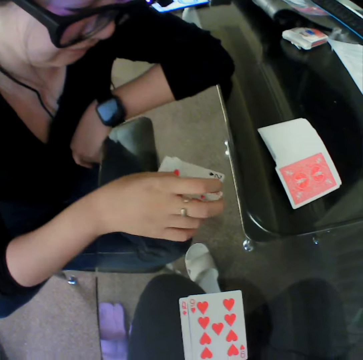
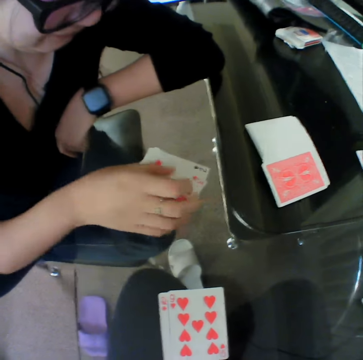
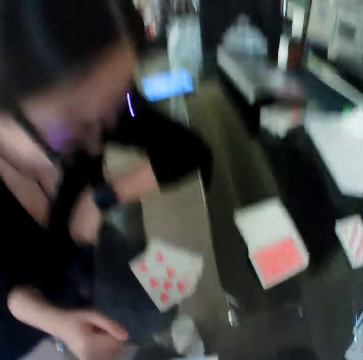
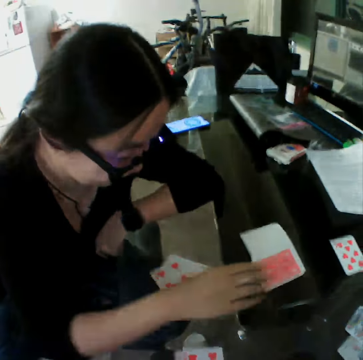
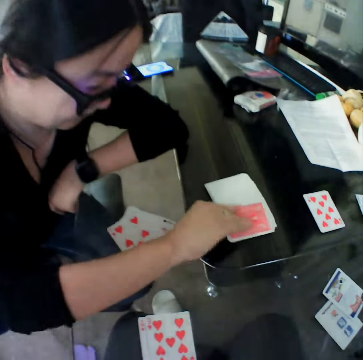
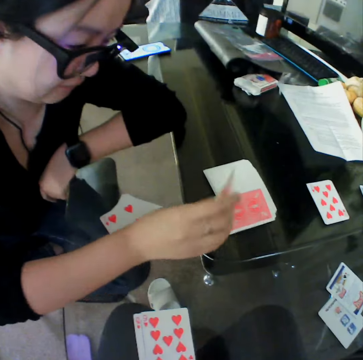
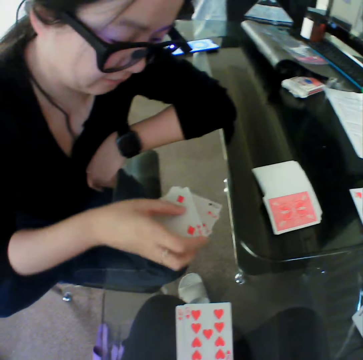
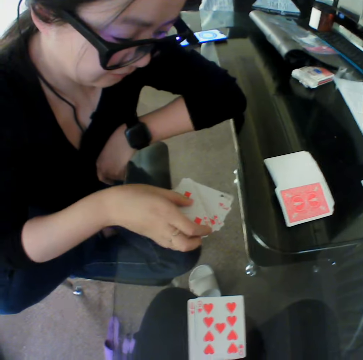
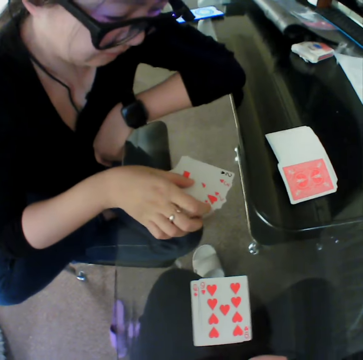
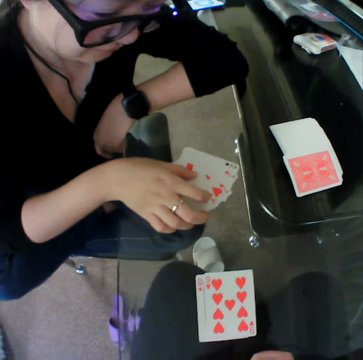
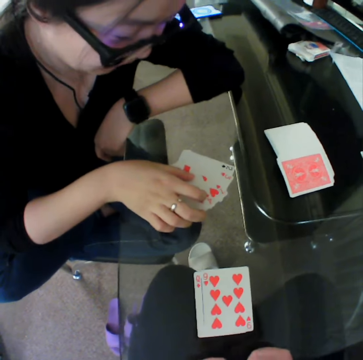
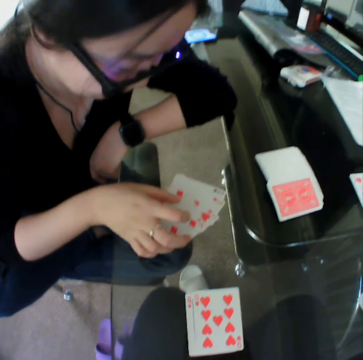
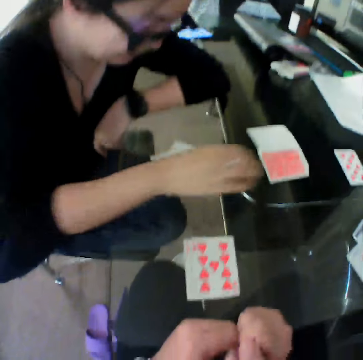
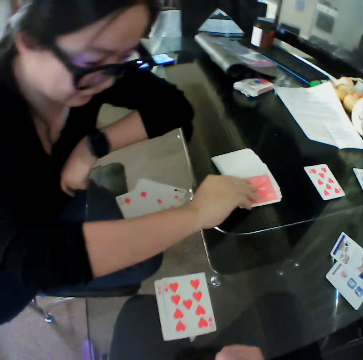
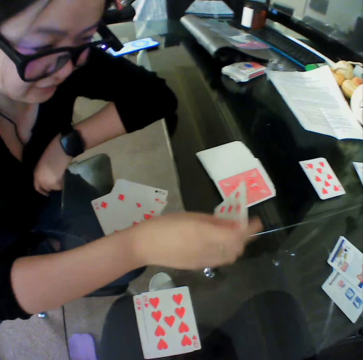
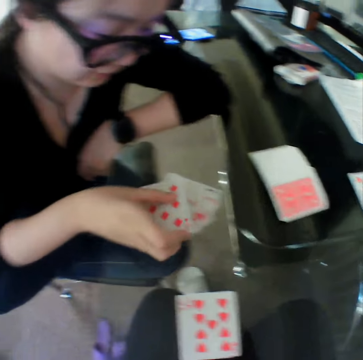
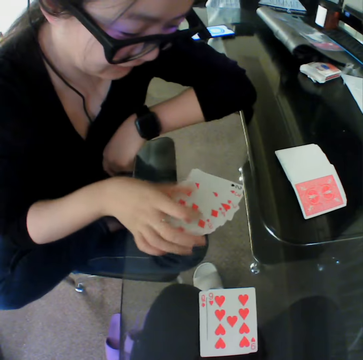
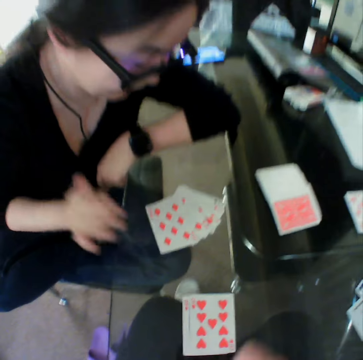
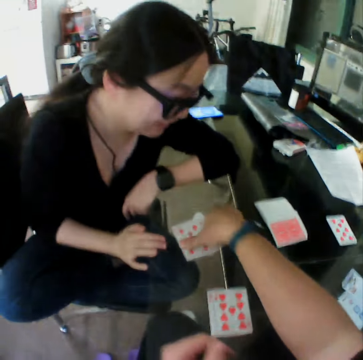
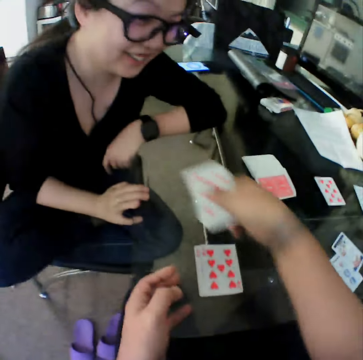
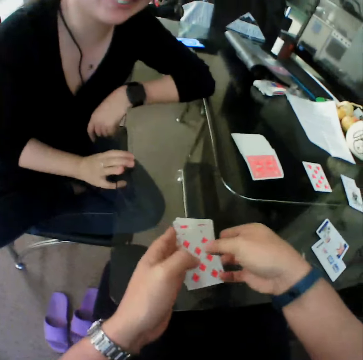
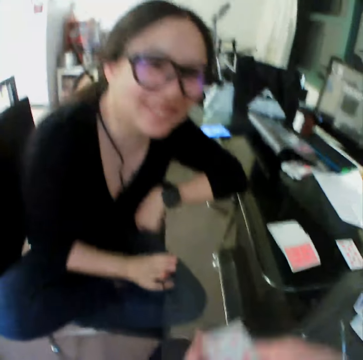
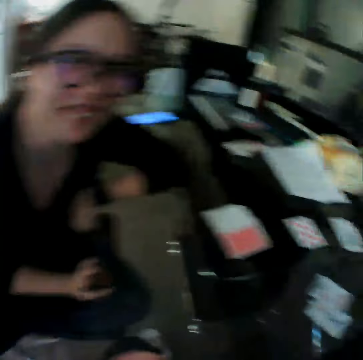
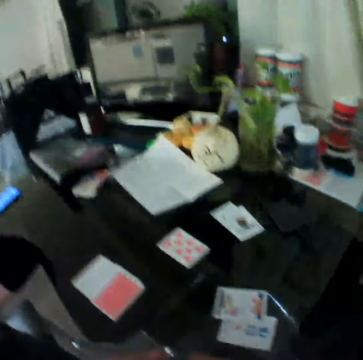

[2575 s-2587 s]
A woman drops the card on the table. The woman picks a card from the table. The woman drops the card on the table. The woman picks a card from the table. The woman drops the card on the table. The camera wearer picks the cards from the table with his right hand. He drops the cards on the cards on the table. He picks the cards from the table.

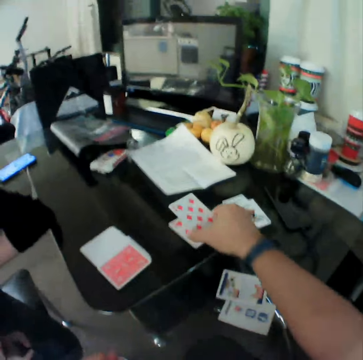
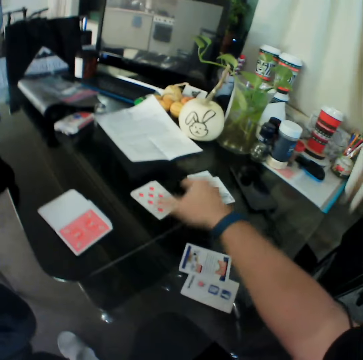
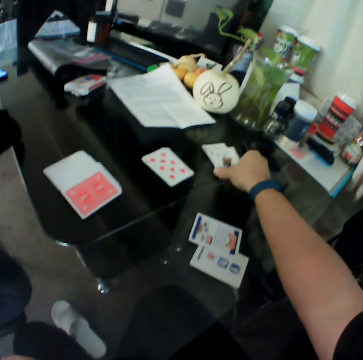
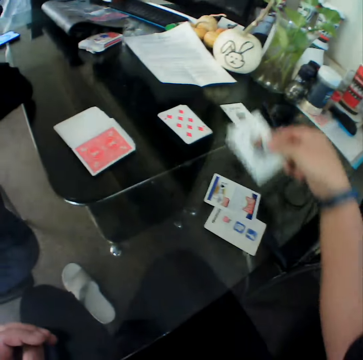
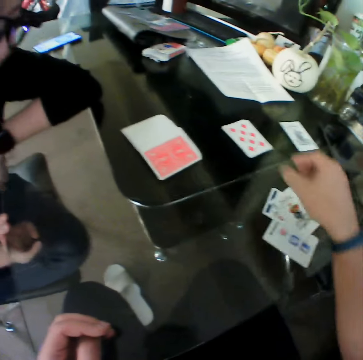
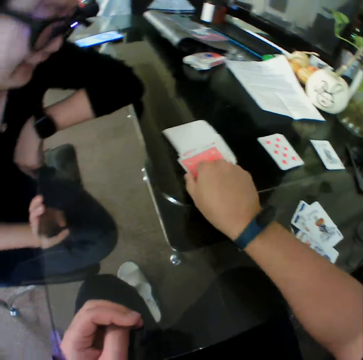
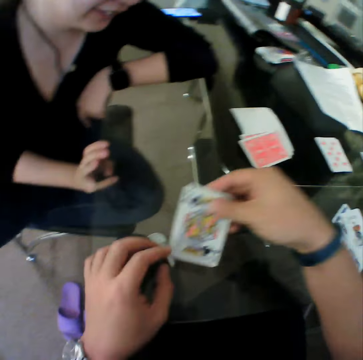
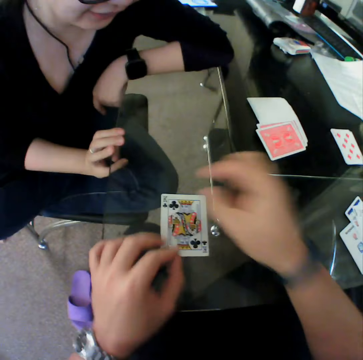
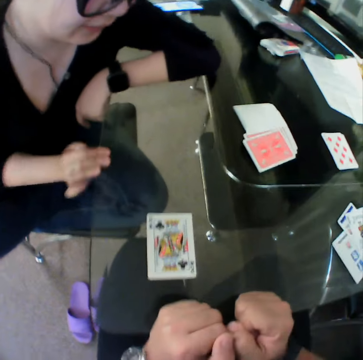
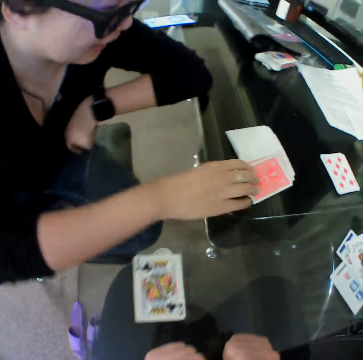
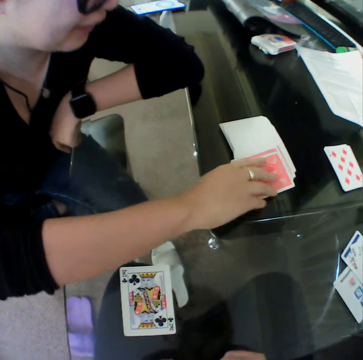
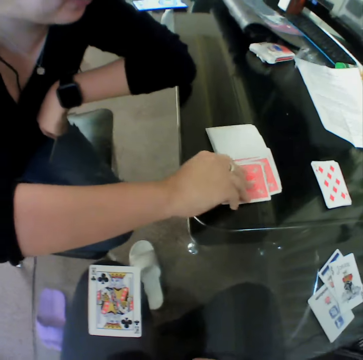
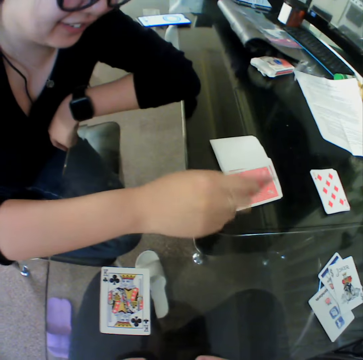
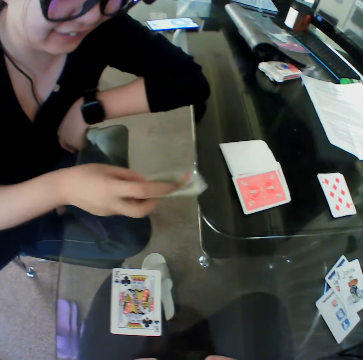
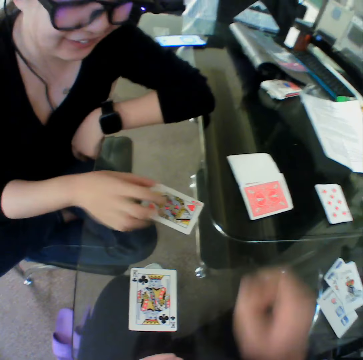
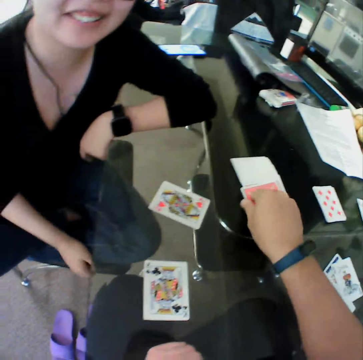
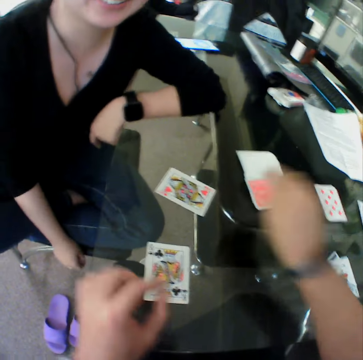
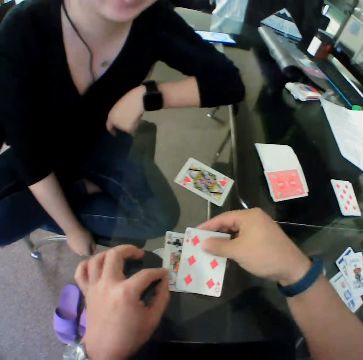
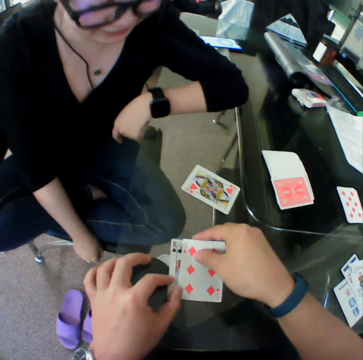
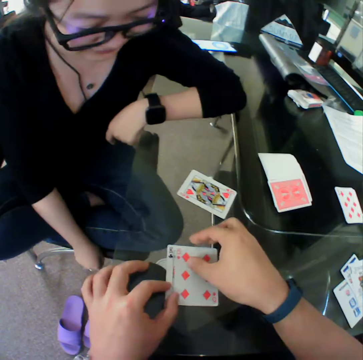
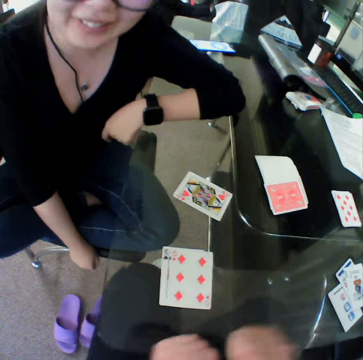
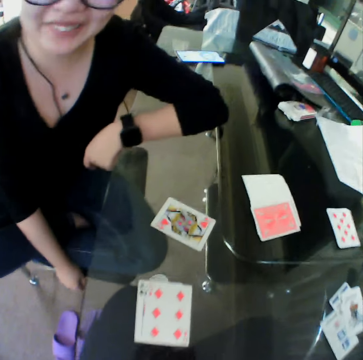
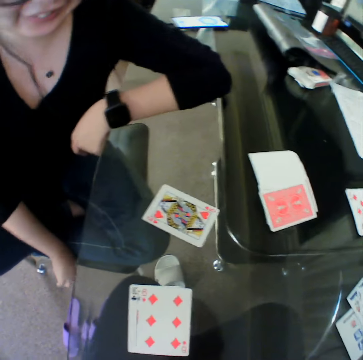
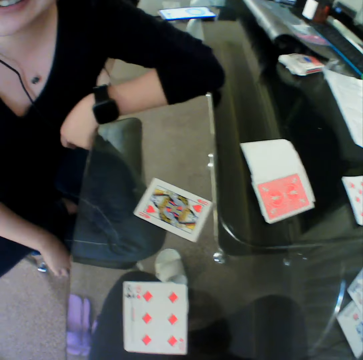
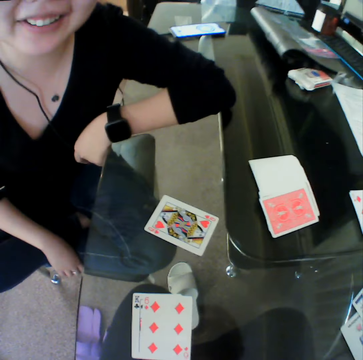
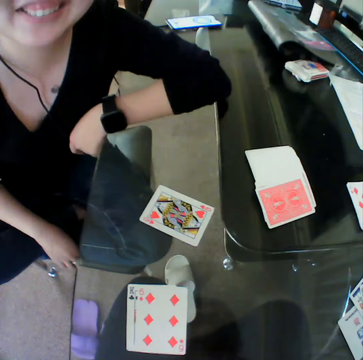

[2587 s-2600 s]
The camera wearer drops the cards on the table. They pick a card from the table. They drop the card on the table. They pick a card from the table. They drop the card on the table. A woman picks a card from the table. The woman drops the card on the table. The camera wearer picks a card from the table. They drop the card on the table.

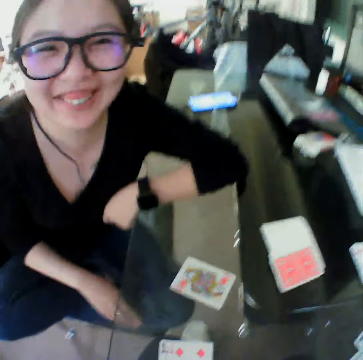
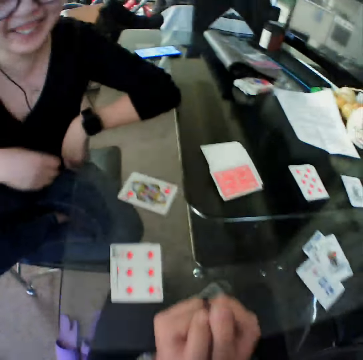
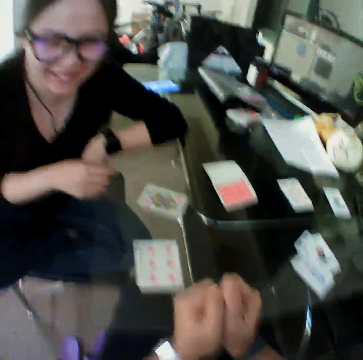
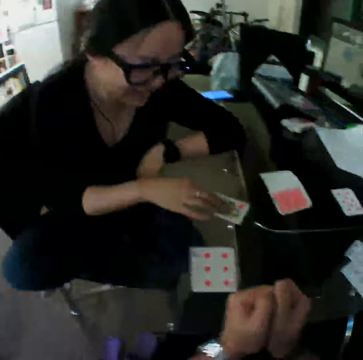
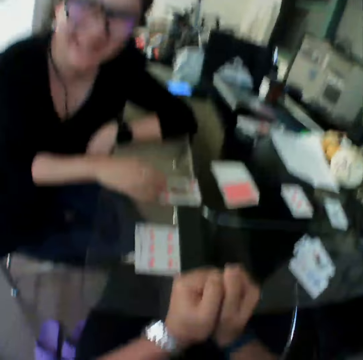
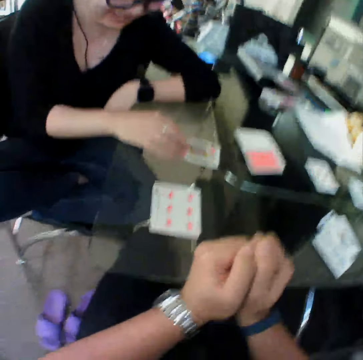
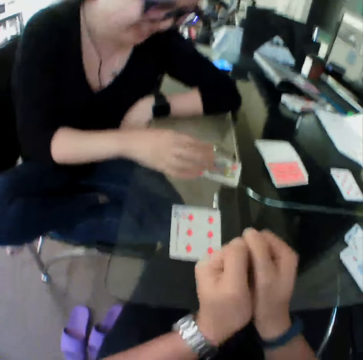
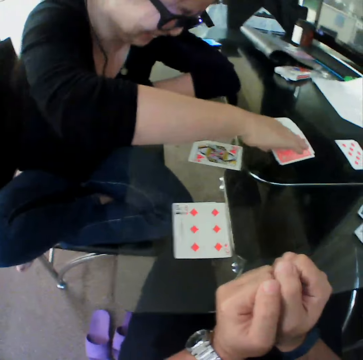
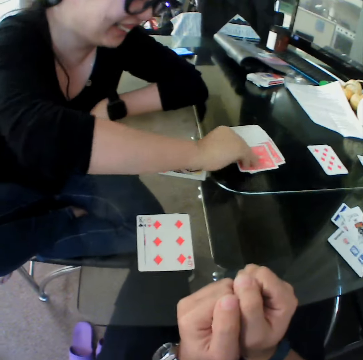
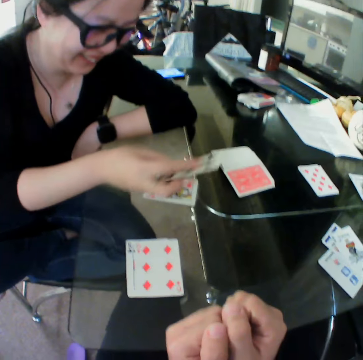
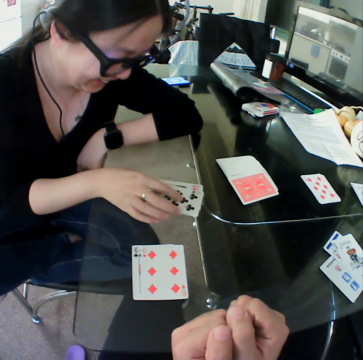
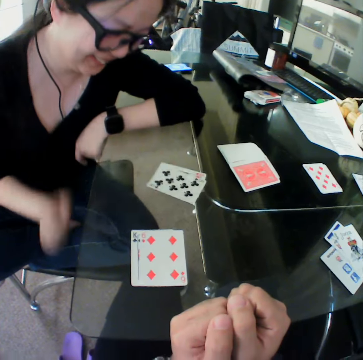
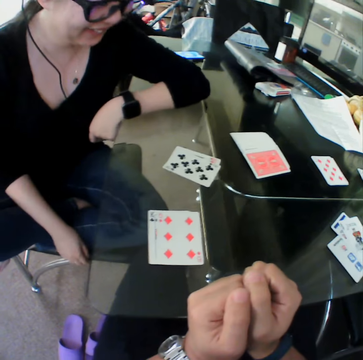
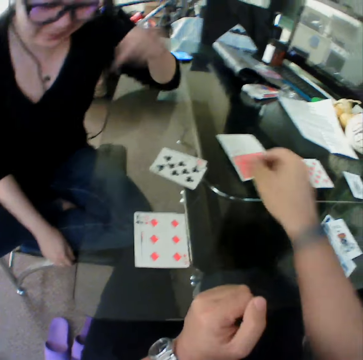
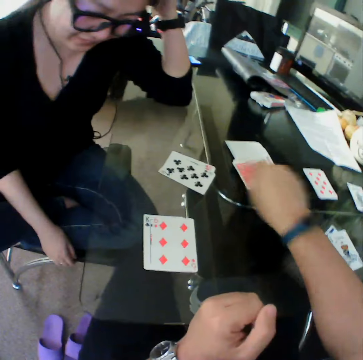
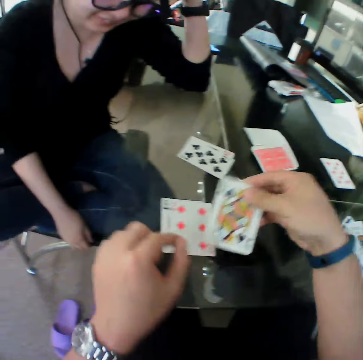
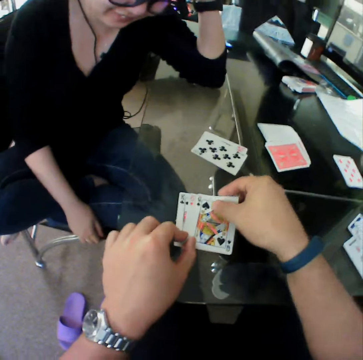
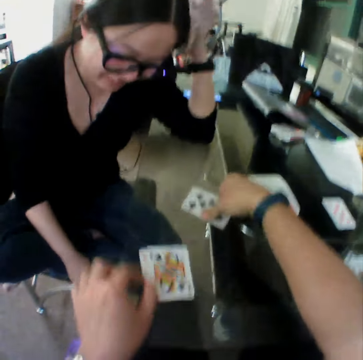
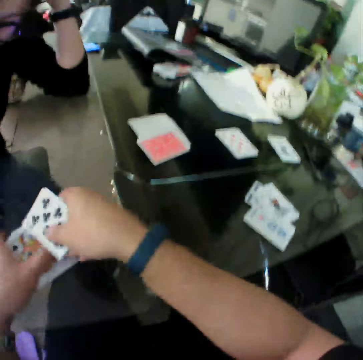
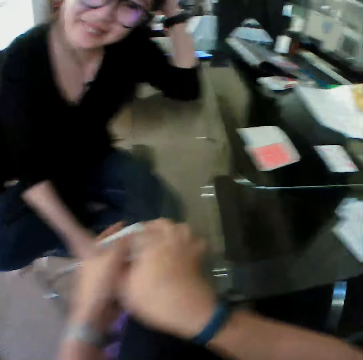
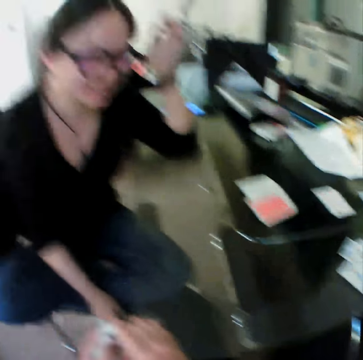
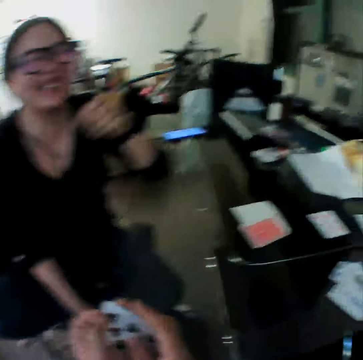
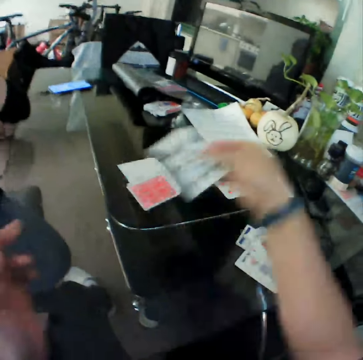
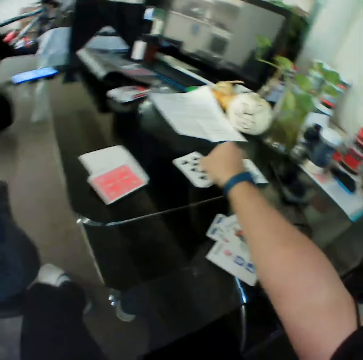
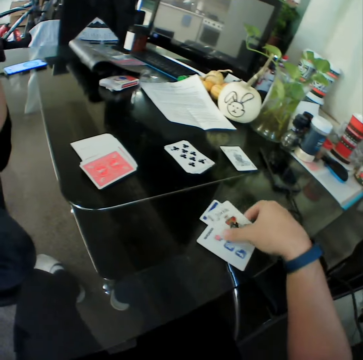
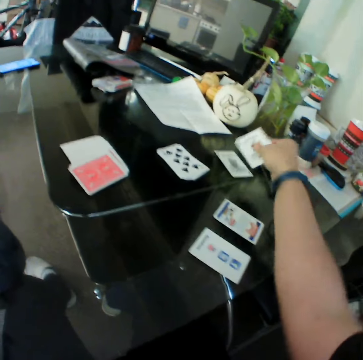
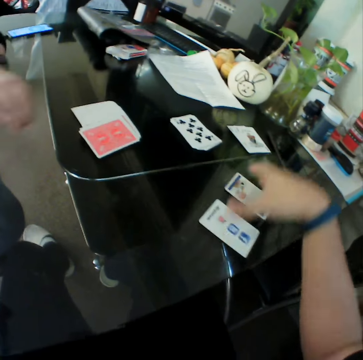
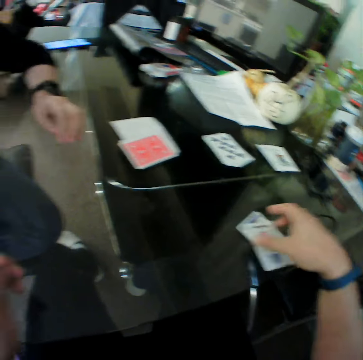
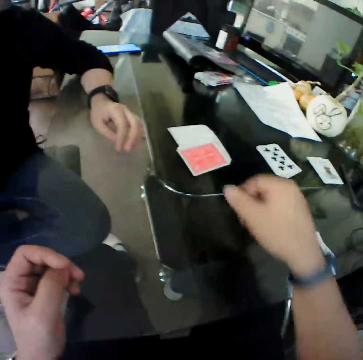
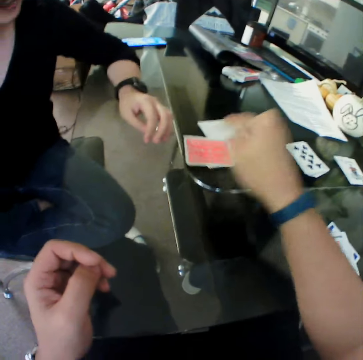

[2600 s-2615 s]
A woman drops the card on the table. The woman picks a card from the table. The woman drops the card on the table. The camera wearer picks a card from the table. He drops the card on the table. He picks the cards from the table with his right hand. He drops the cards on the cards on the table. He picks the cards from the table. He drops the cards on the table. He picks a card from the table. He drops the card on the table. He touches the card. He arranges the cards on the table. He moves a card on the table.
